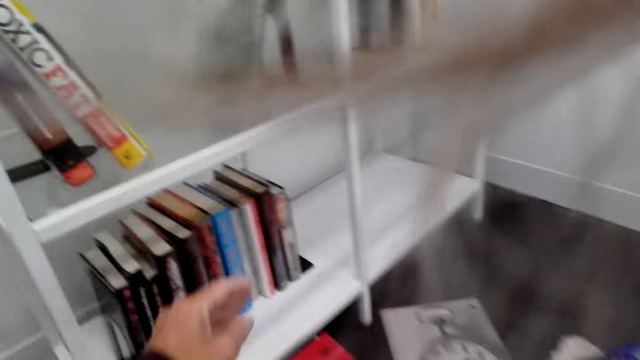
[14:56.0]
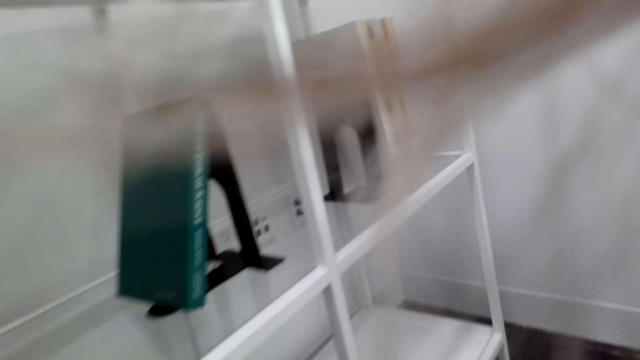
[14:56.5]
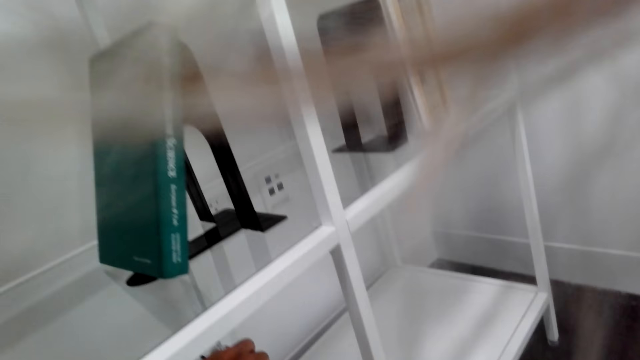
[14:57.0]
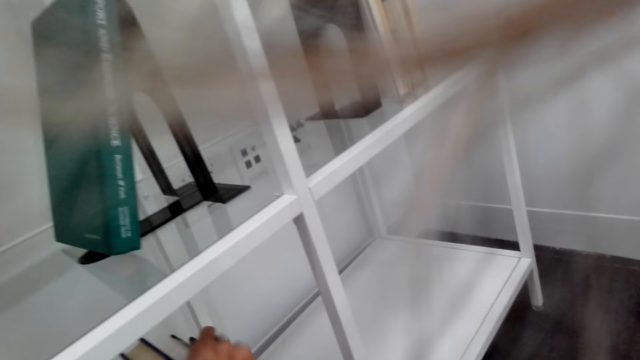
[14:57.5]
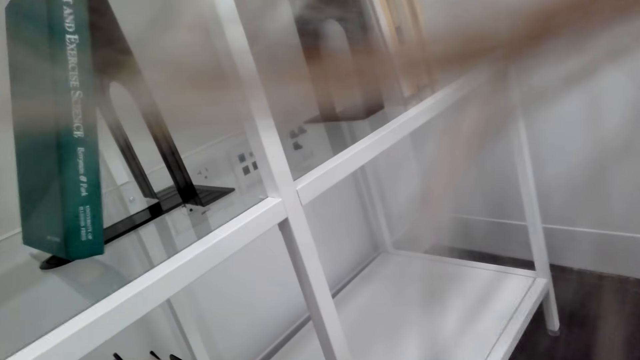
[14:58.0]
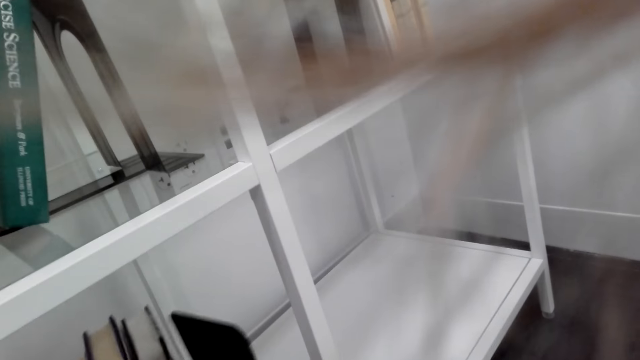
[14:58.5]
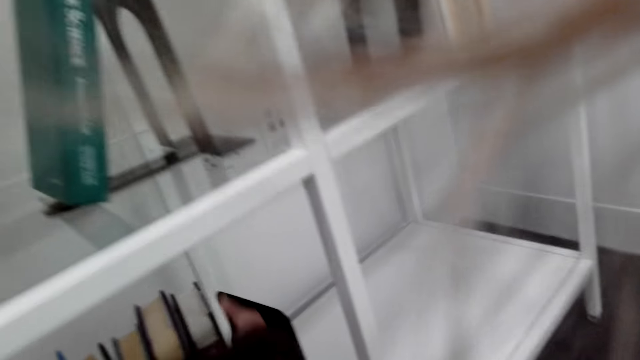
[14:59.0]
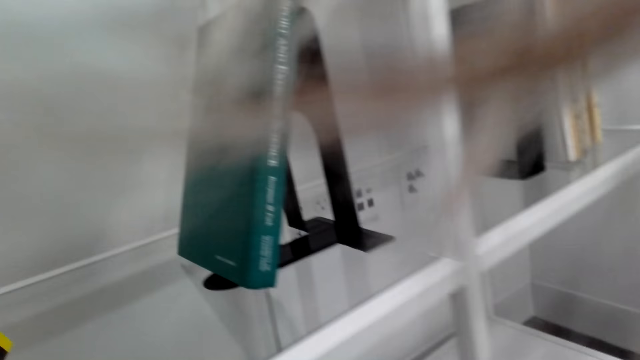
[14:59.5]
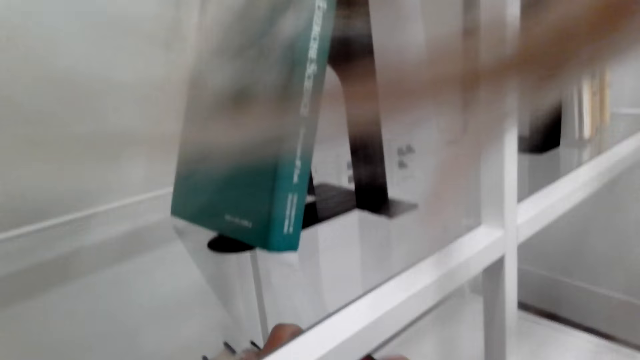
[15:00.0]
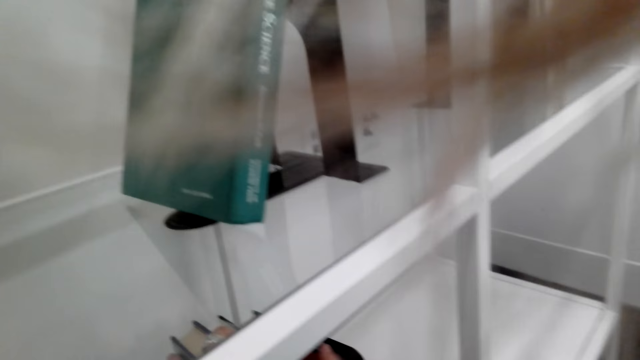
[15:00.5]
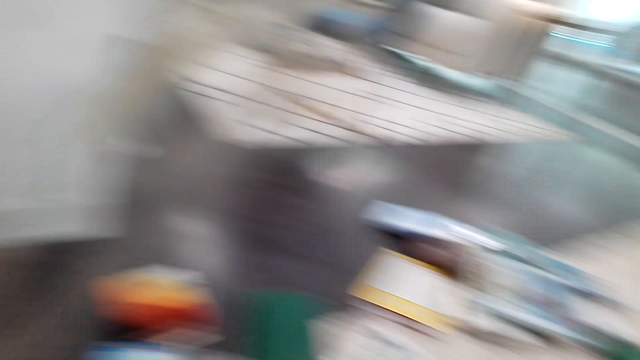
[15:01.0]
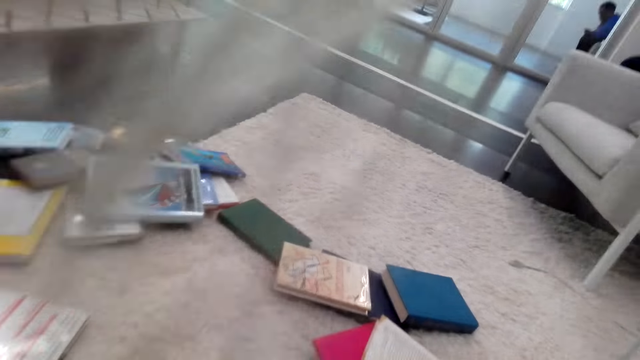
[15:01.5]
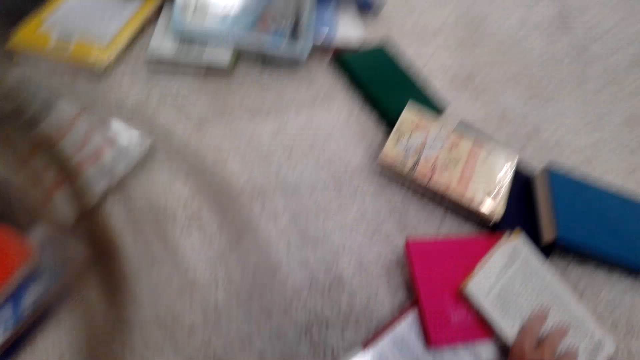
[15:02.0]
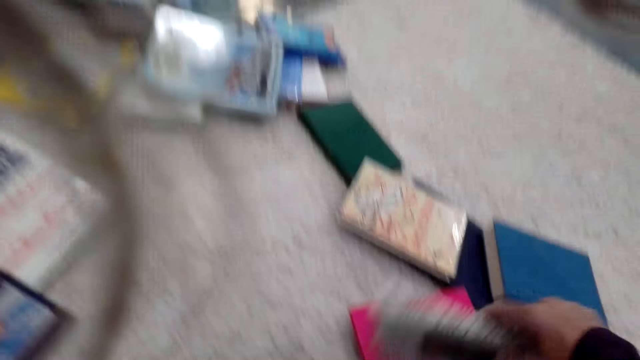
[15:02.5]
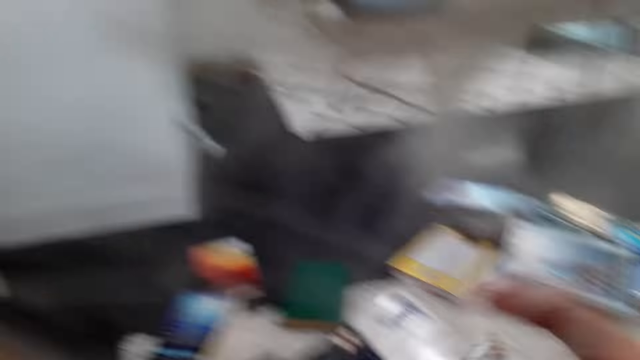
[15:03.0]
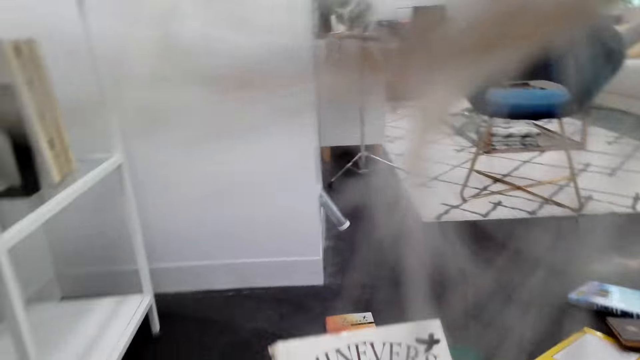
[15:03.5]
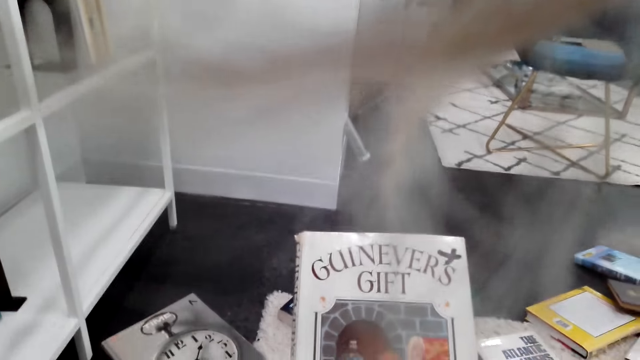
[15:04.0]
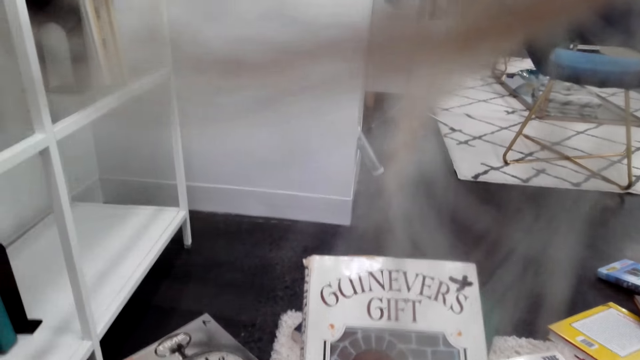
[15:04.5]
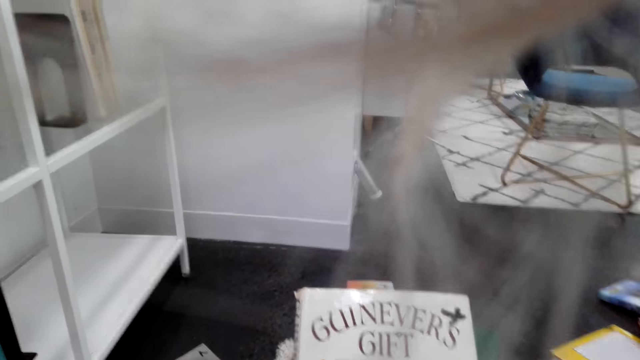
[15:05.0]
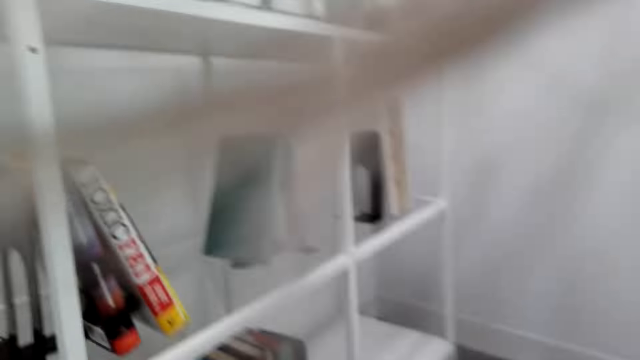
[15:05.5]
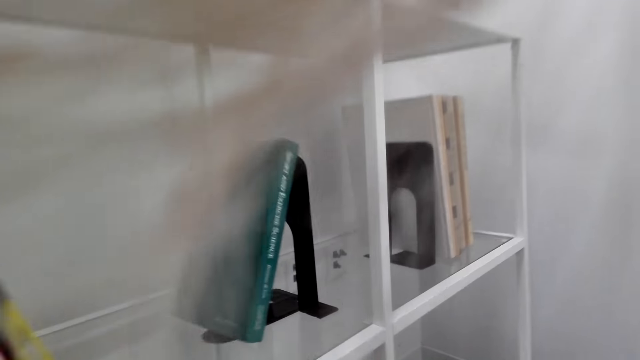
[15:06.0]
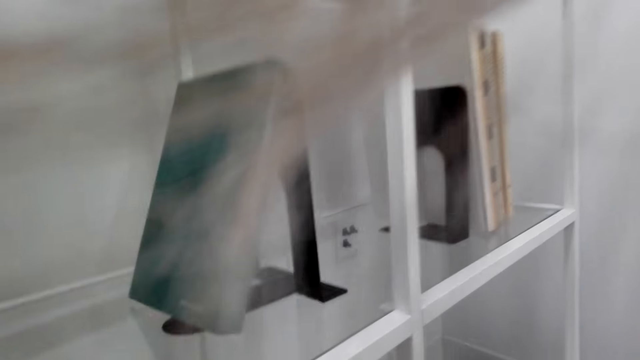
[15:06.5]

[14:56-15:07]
The camera wearer moves the book holder. They touch the books on the bookshelf. They place the book on the shelf. They look around the floor. They pick the book on the floor. They check the book. They look around the shelf.

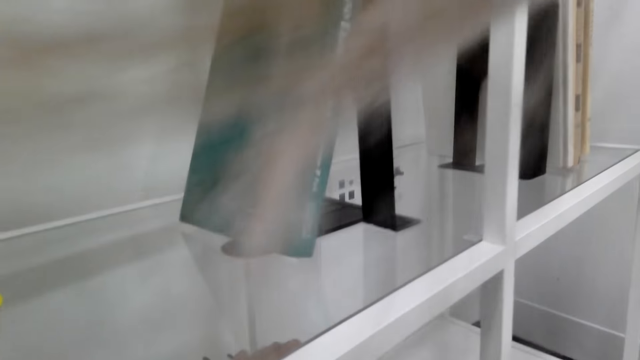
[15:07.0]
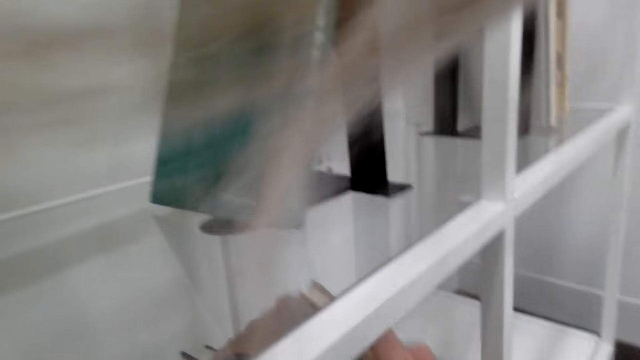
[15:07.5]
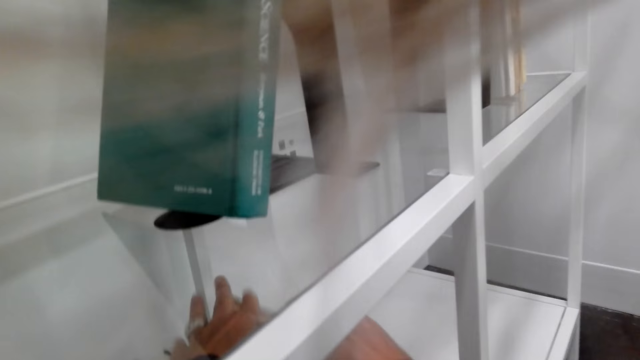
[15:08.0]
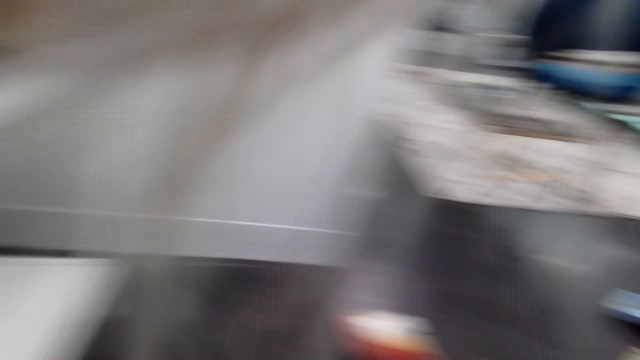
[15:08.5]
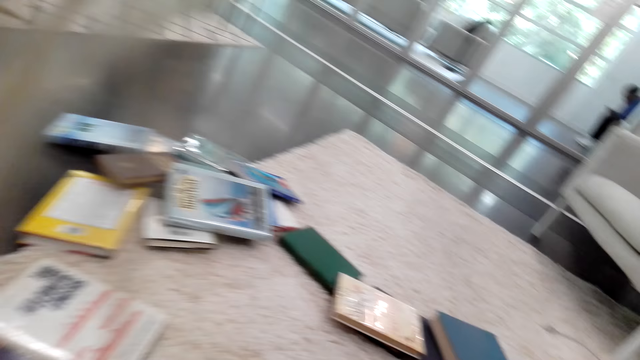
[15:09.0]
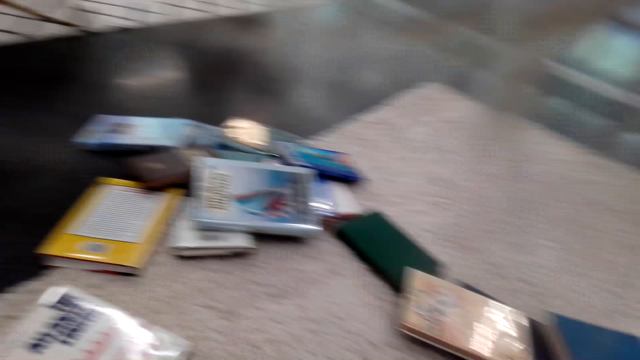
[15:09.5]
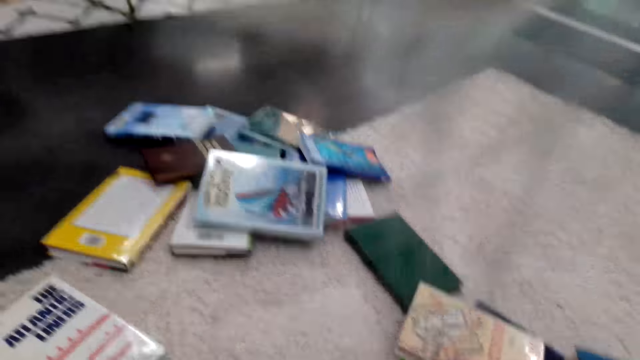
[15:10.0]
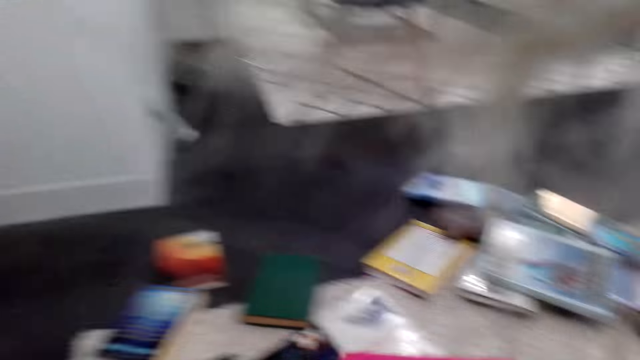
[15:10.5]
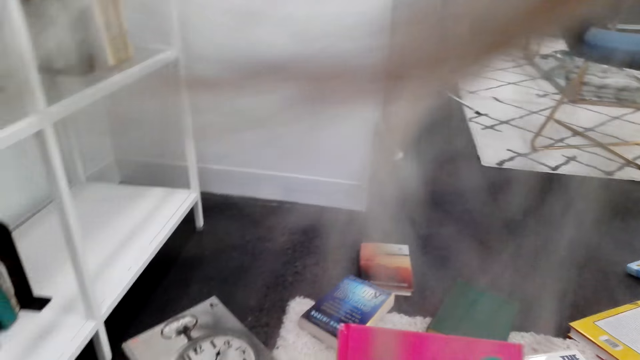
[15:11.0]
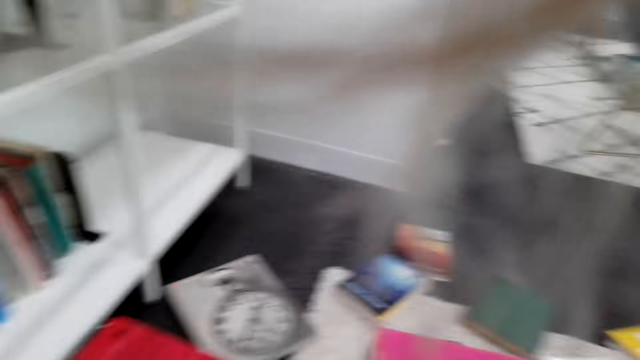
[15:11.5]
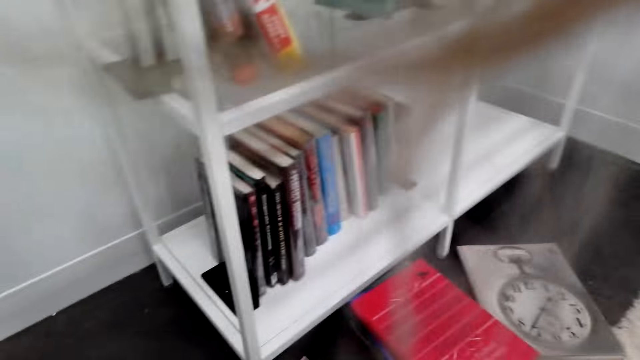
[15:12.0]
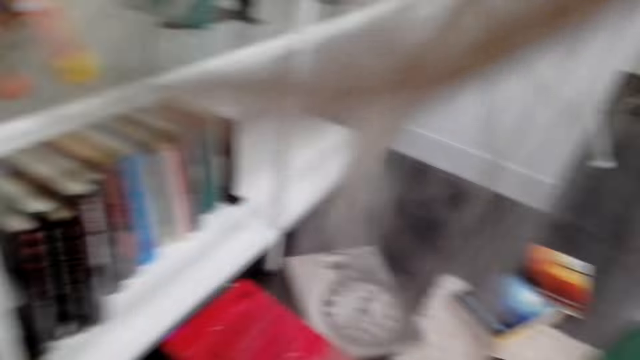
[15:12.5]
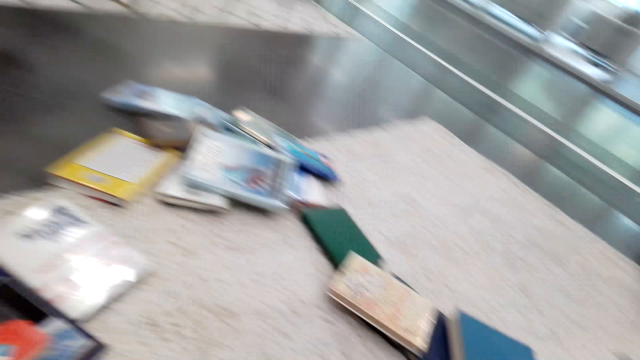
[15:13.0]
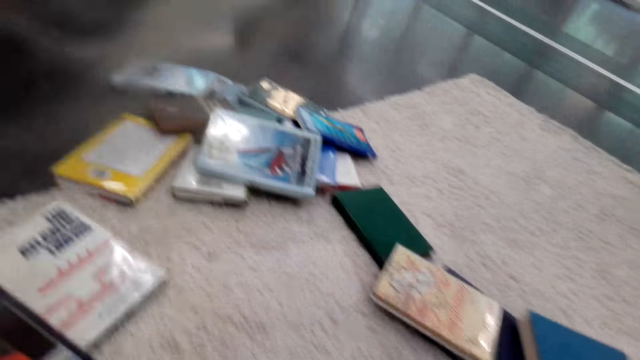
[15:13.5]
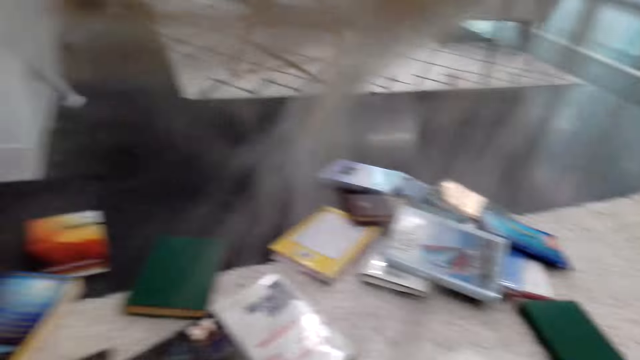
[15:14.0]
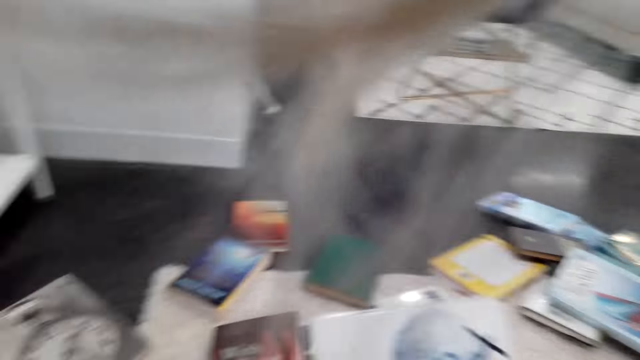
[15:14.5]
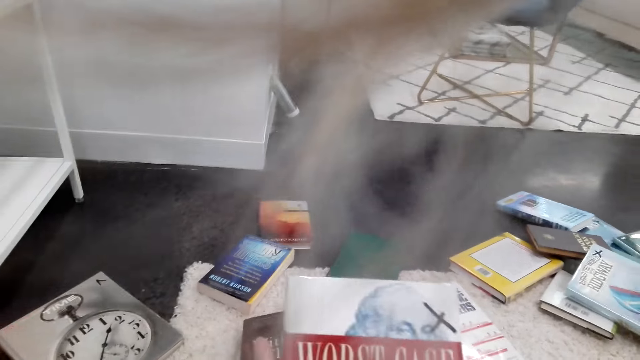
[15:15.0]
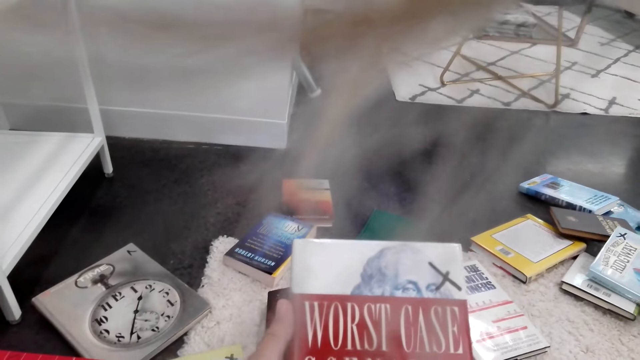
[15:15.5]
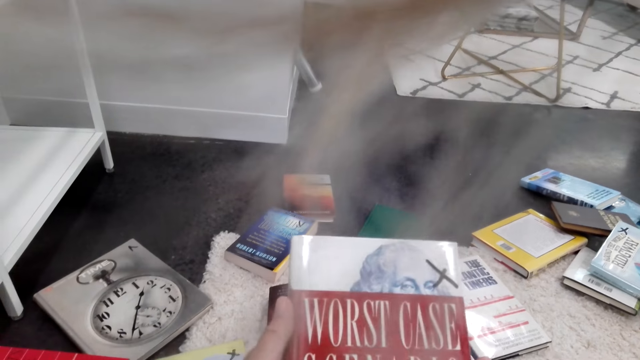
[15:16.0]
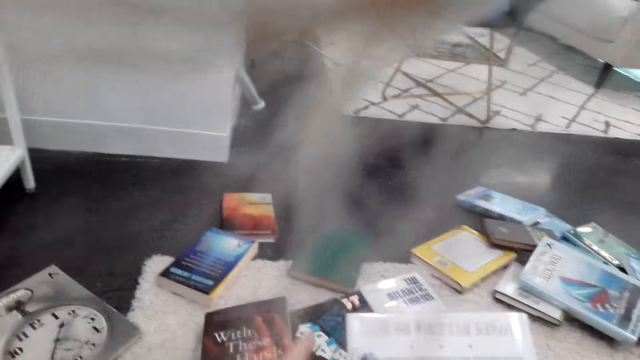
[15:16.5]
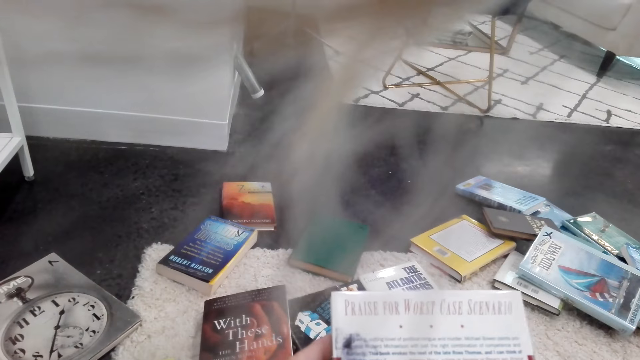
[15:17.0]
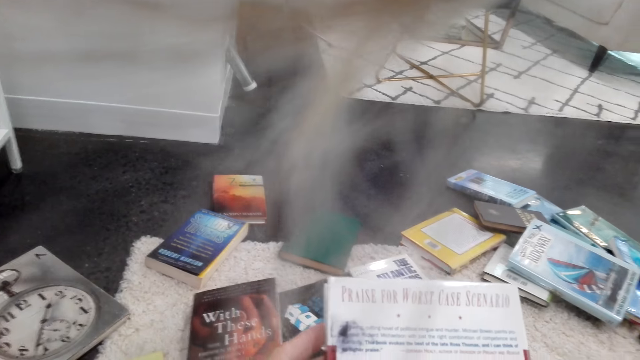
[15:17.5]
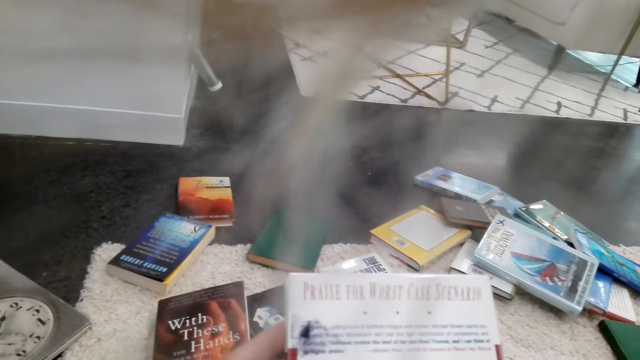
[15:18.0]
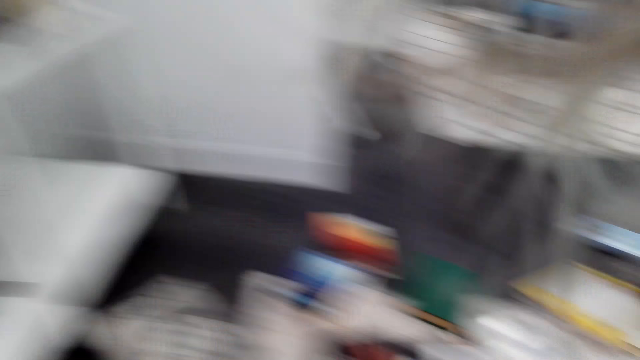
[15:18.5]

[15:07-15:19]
The camera wearer places the book on the shelf. They turn around. They pick a book. They check the book. They look around the house. They pick the book on the floor. They check the book.
